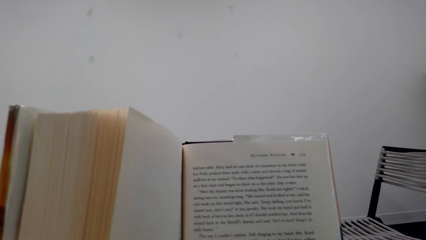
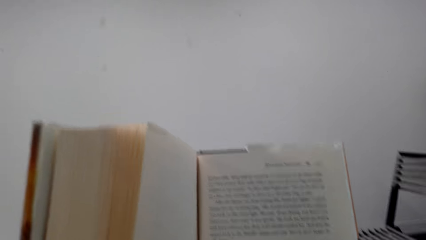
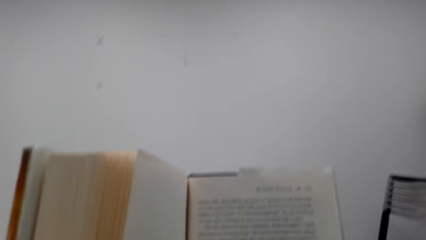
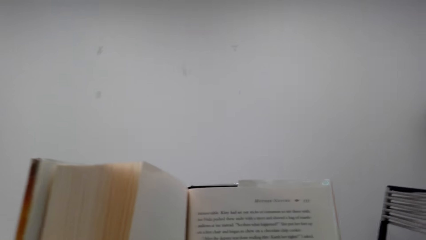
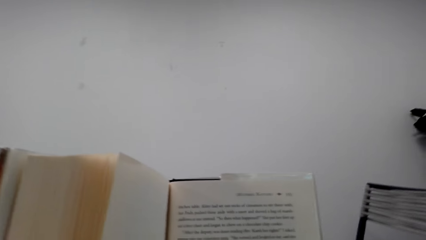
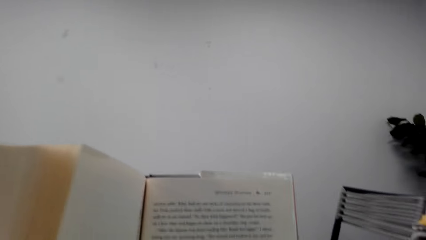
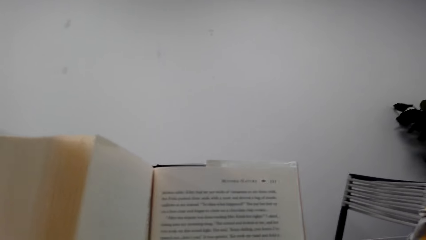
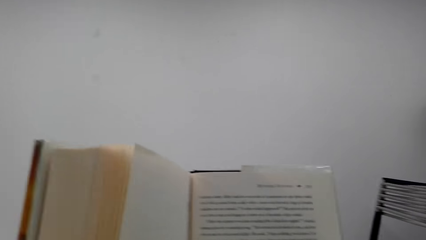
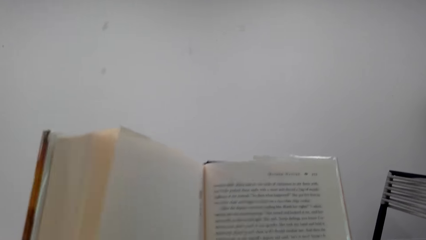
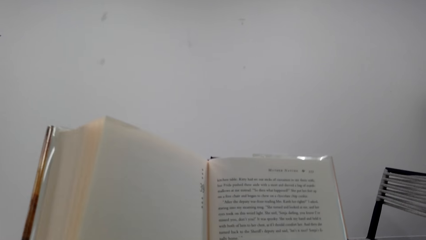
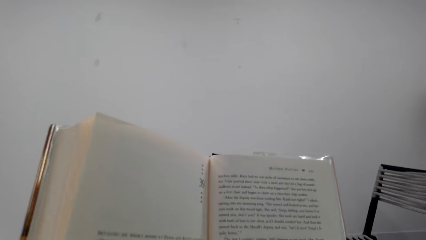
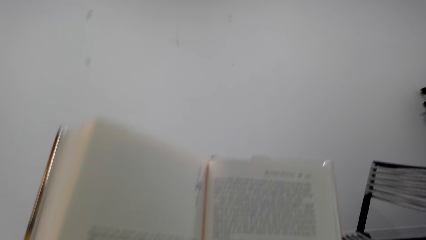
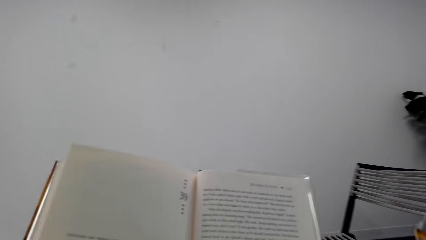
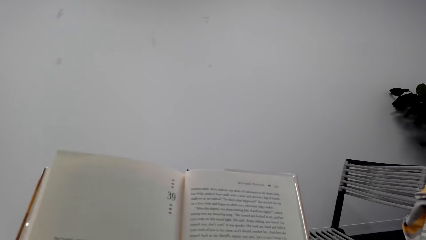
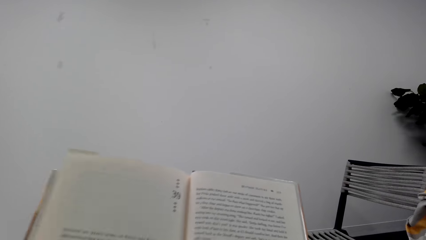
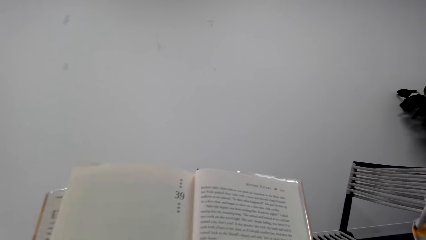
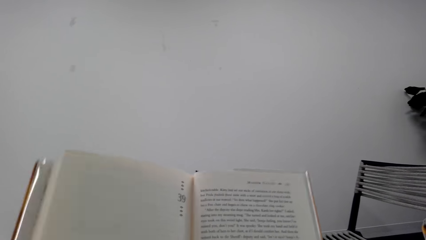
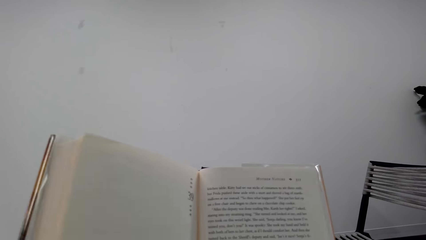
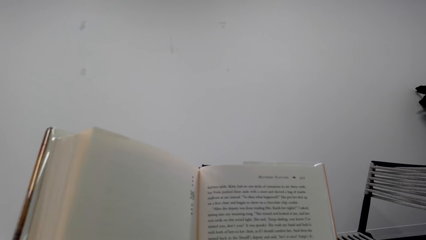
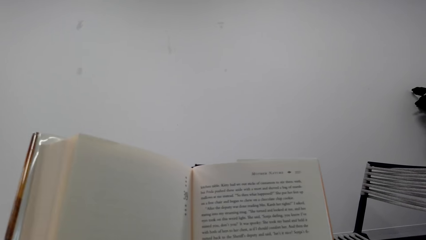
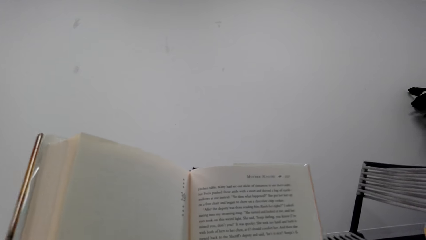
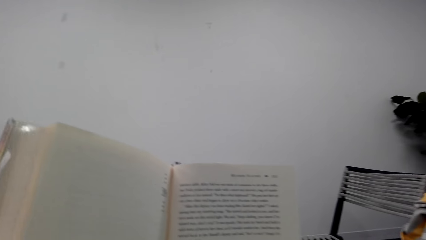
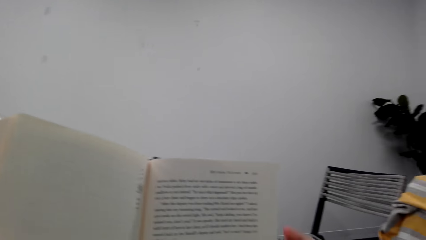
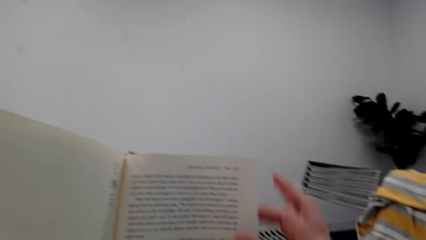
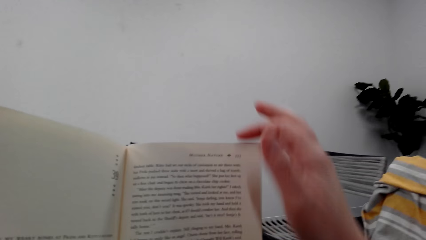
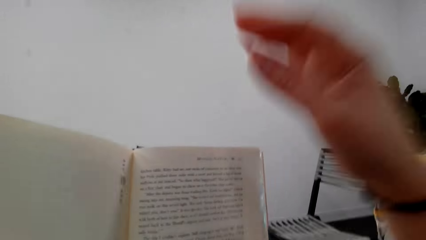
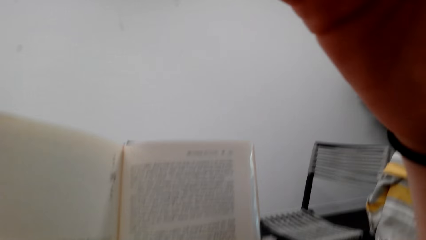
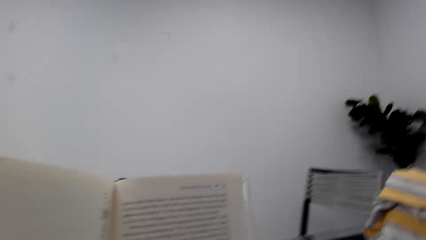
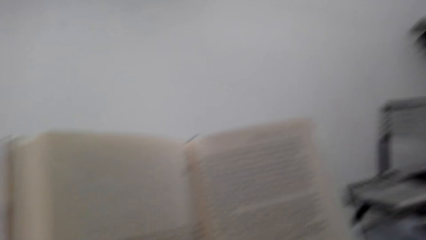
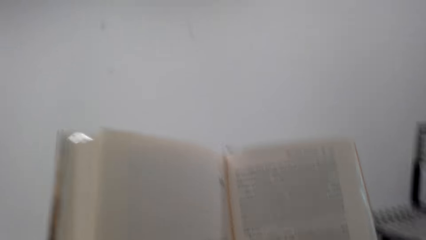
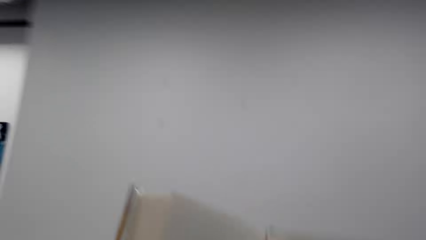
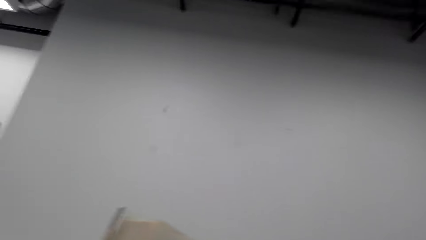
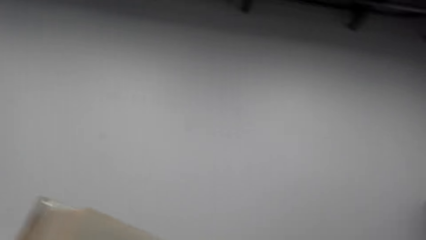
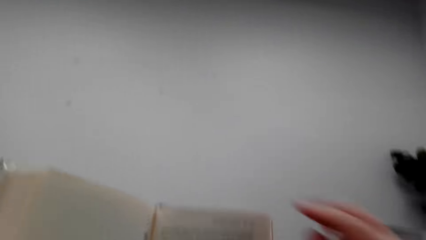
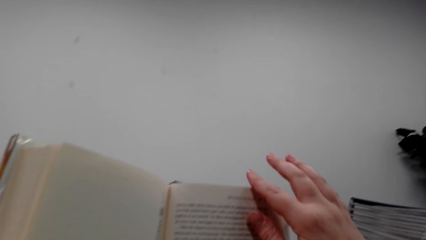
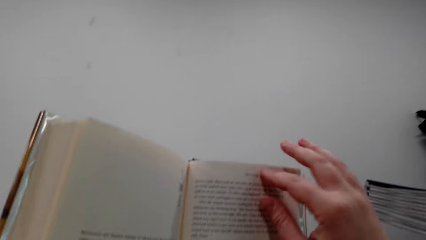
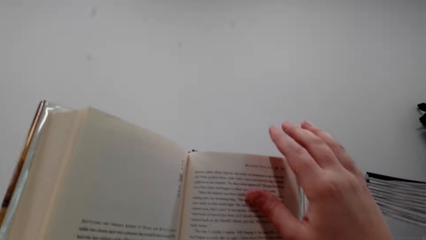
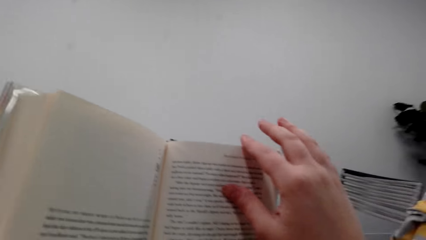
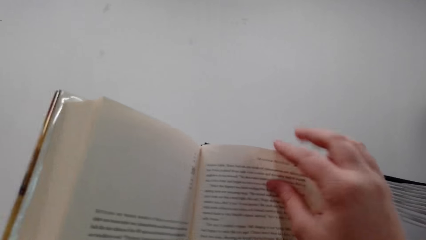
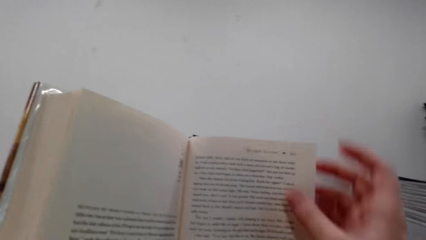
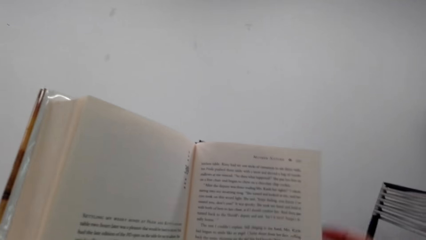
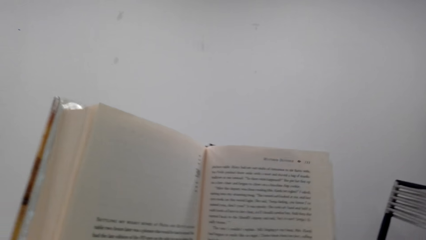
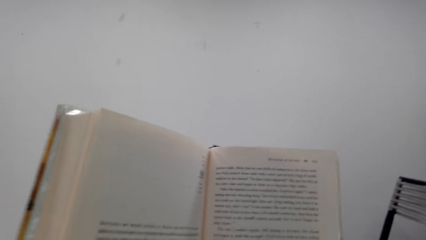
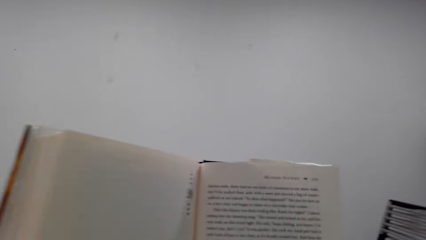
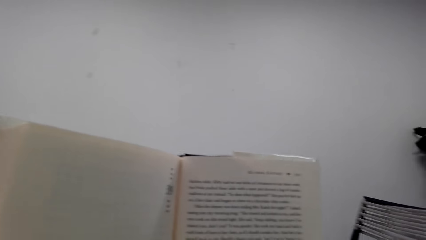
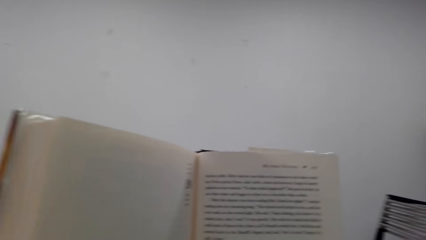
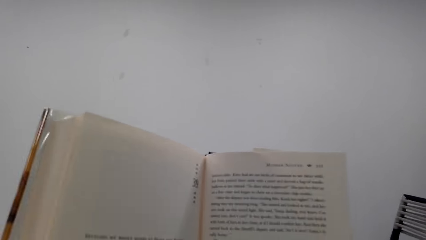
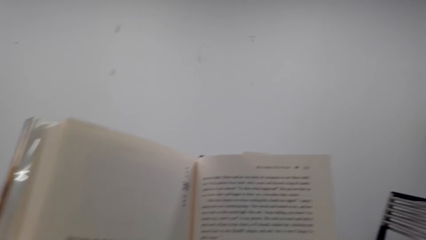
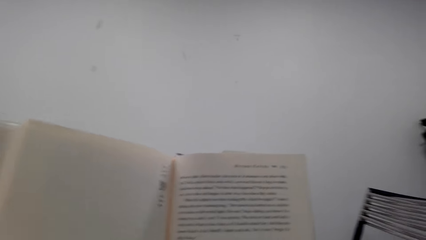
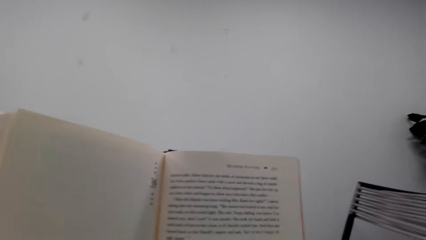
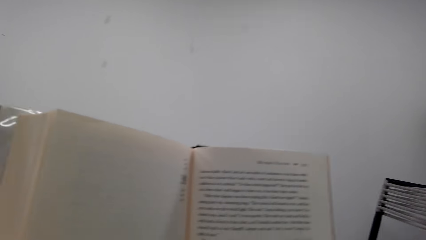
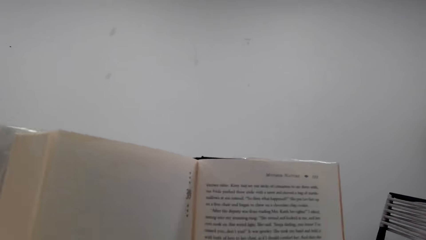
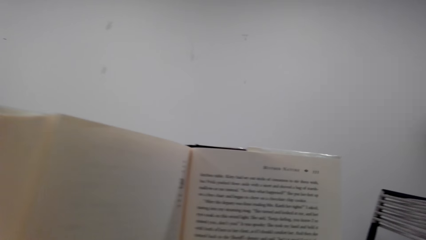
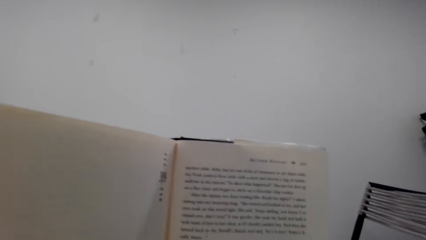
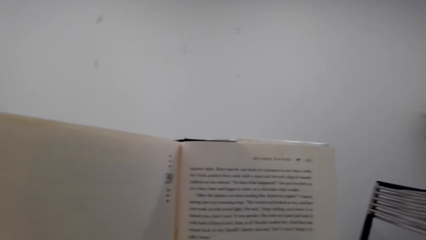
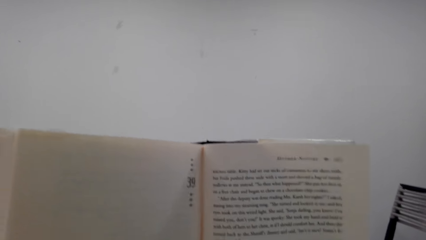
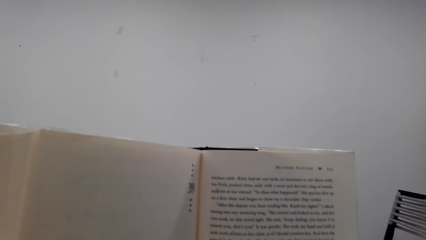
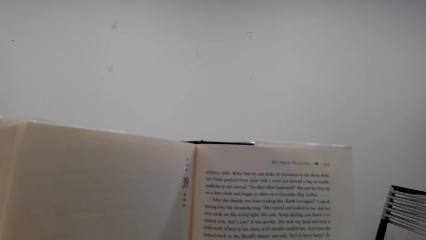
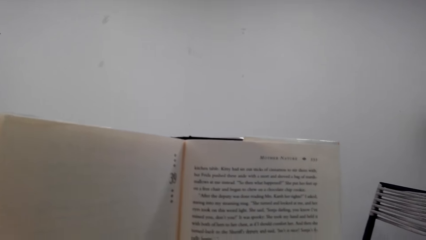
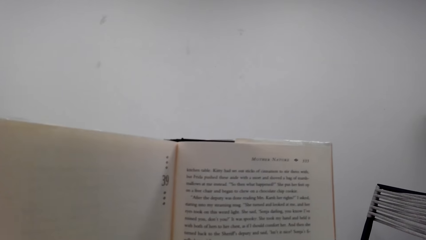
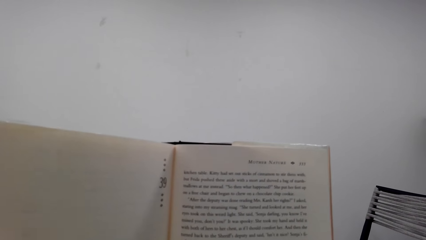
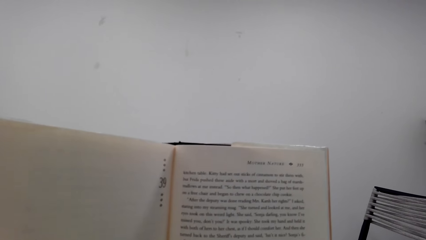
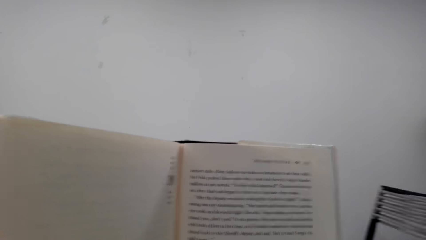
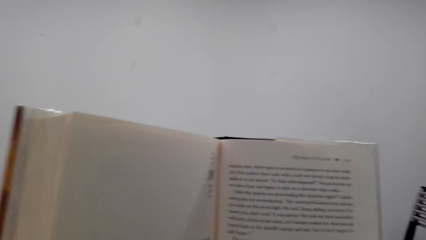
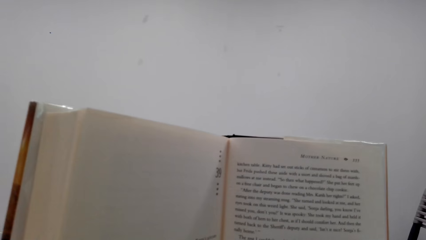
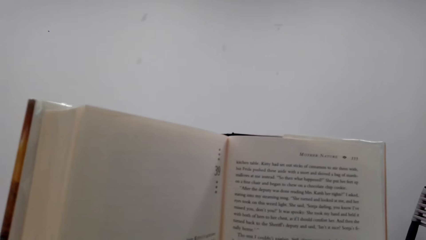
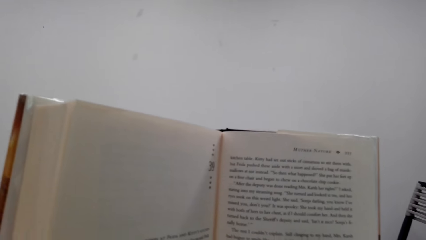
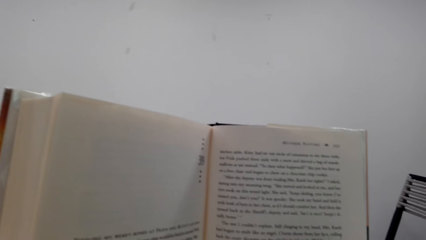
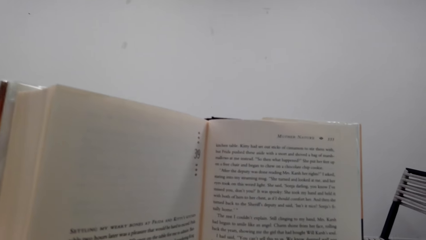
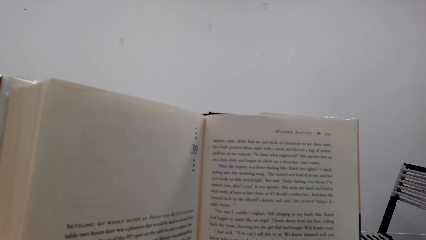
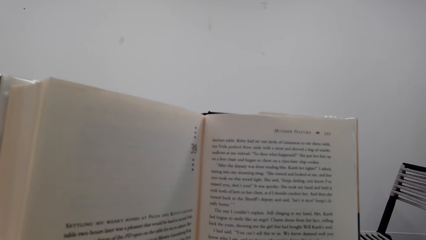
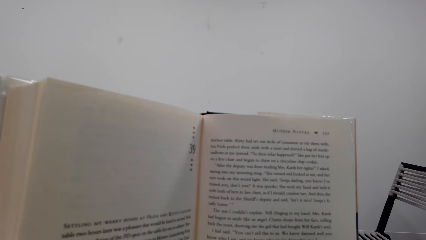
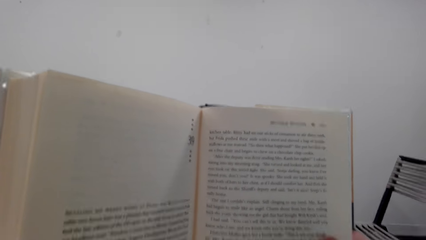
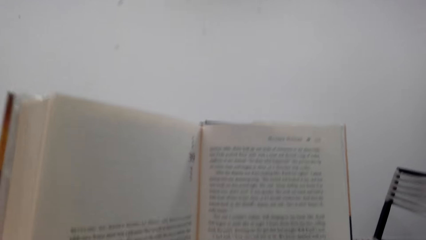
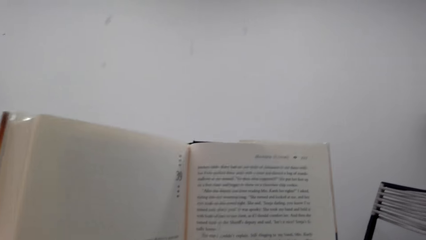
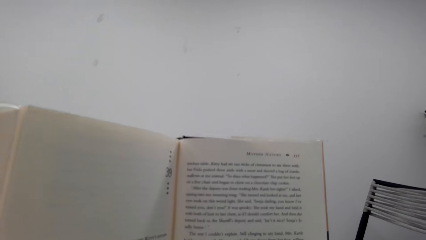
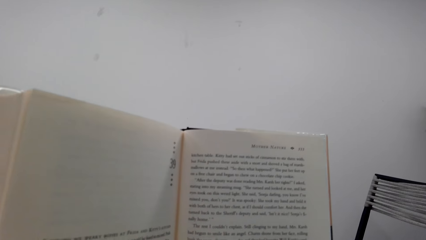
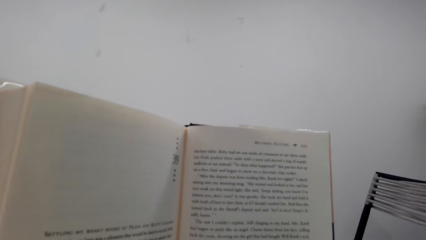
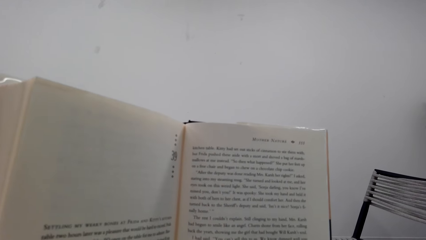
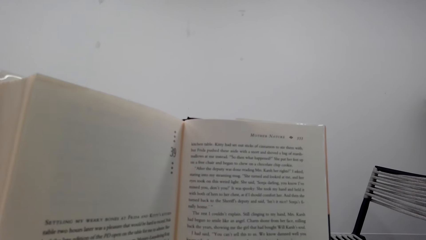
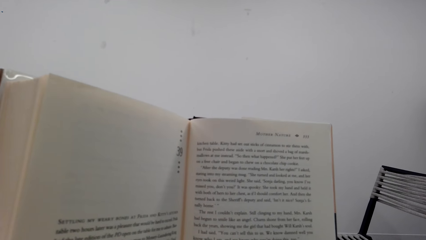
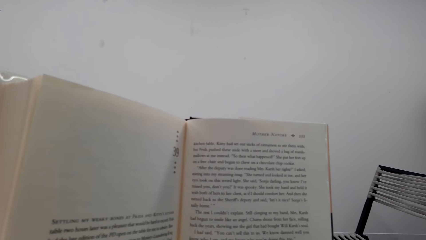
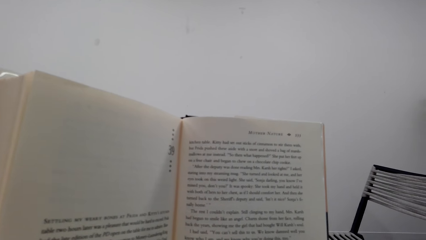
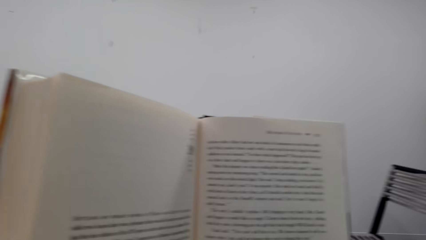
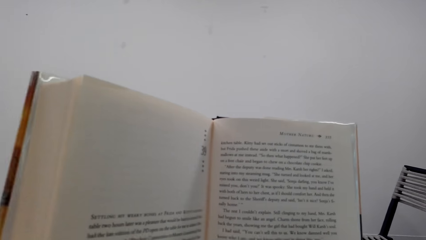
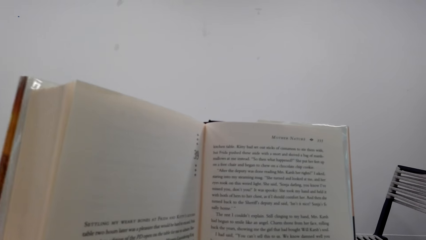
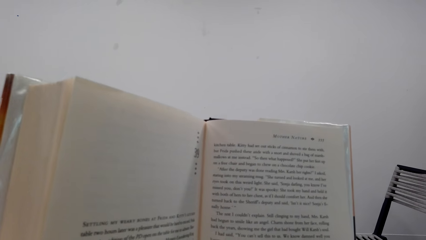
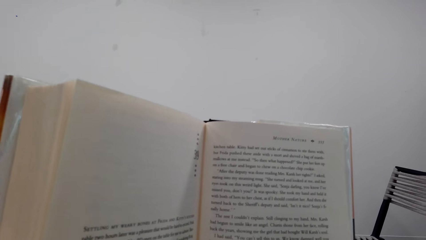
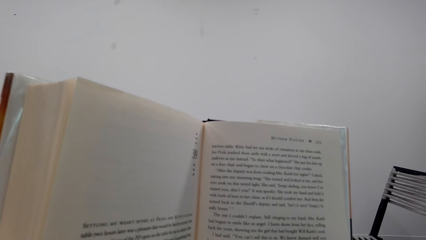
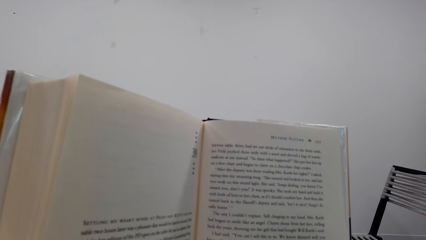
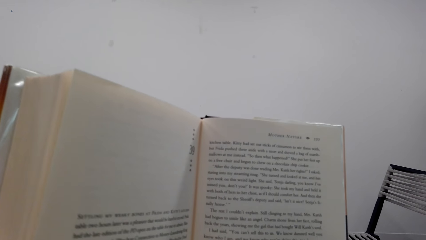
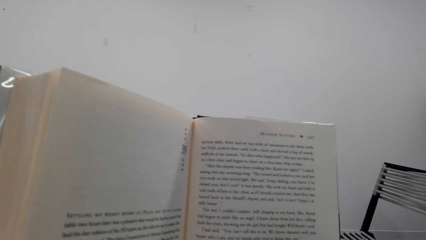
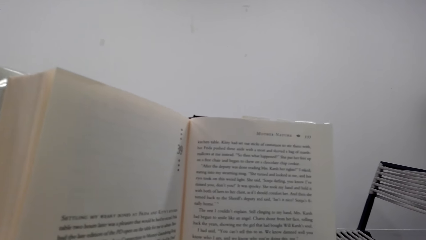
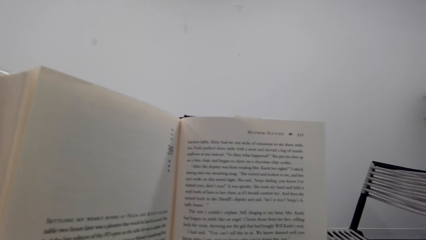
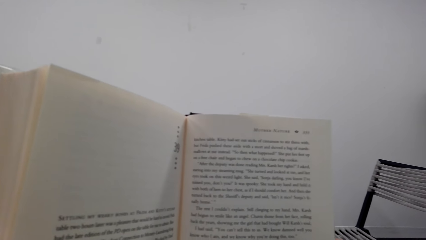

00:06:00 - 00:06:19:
The camera wearer interacts with a man. She reads a book. She lifts her hand. She interacts with the man. She reads the book.
